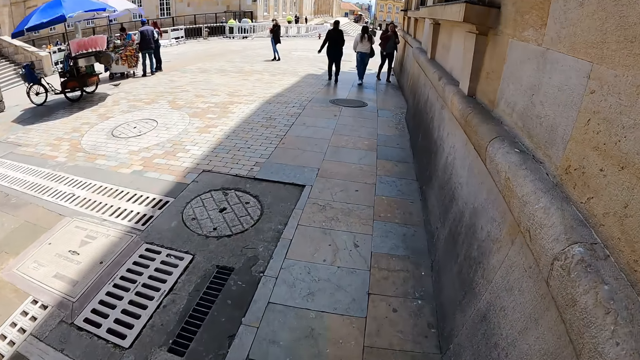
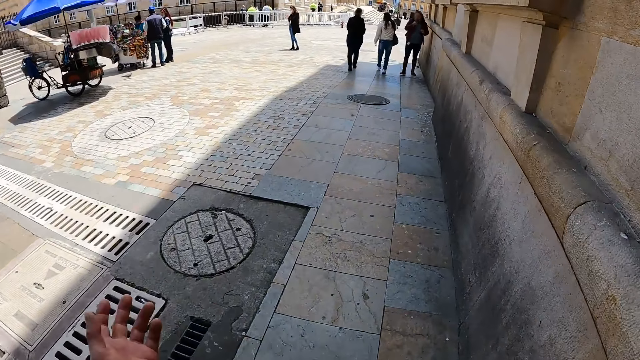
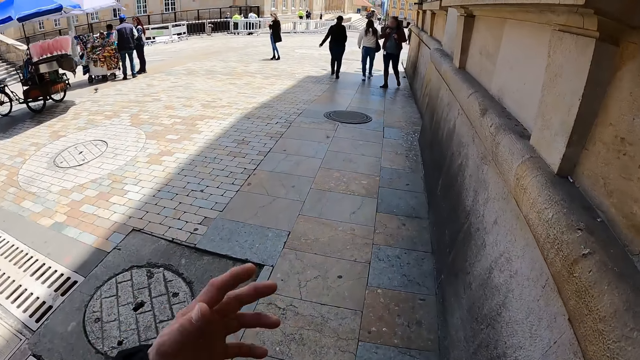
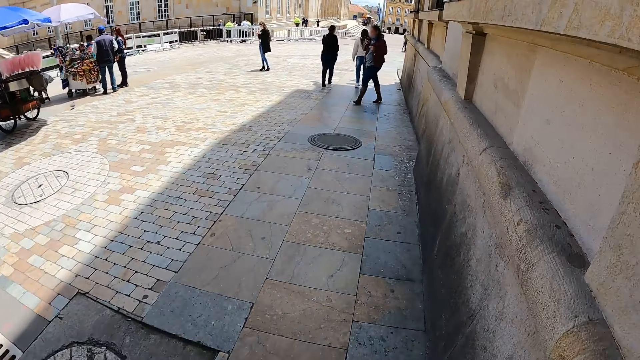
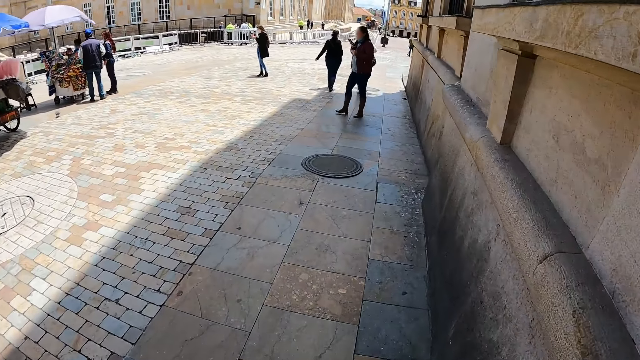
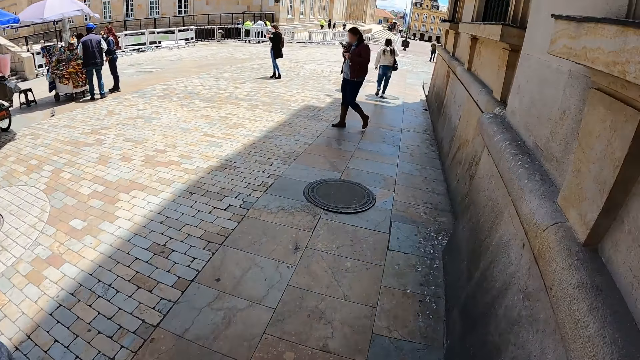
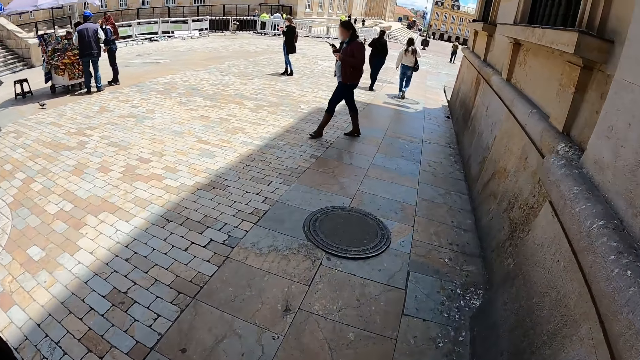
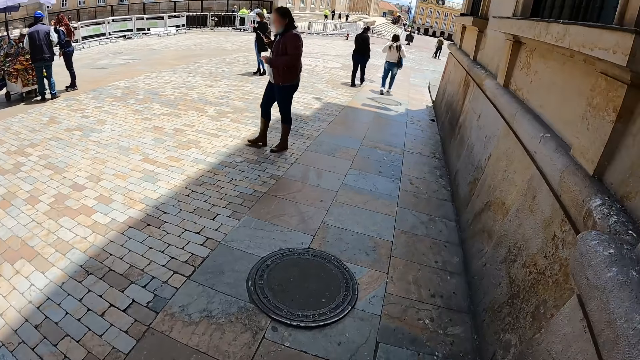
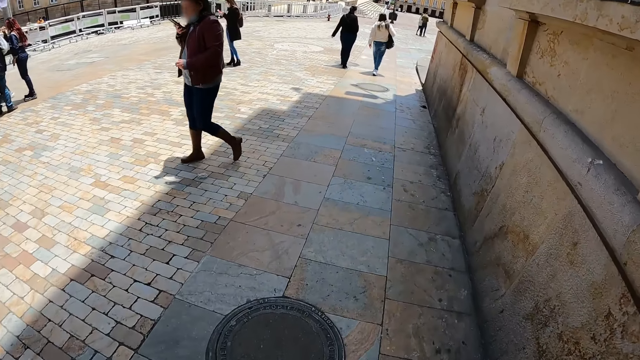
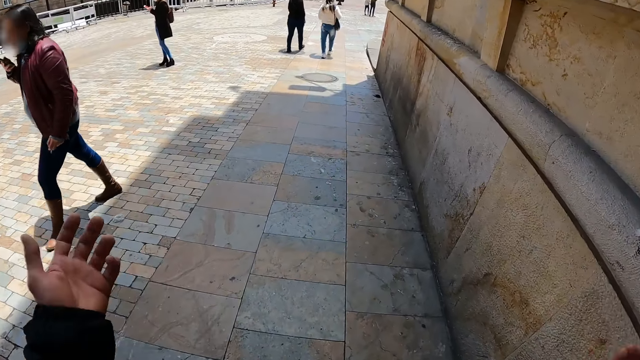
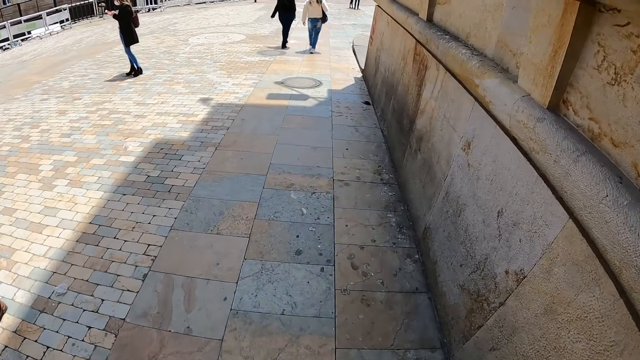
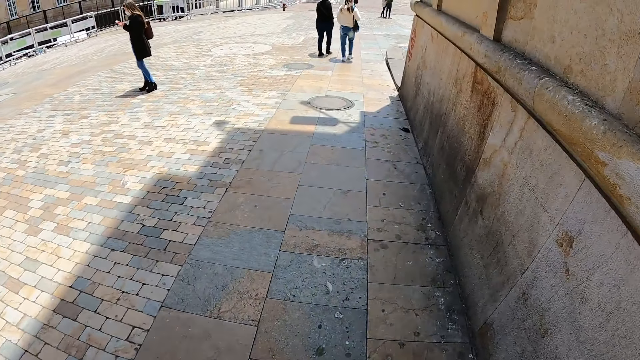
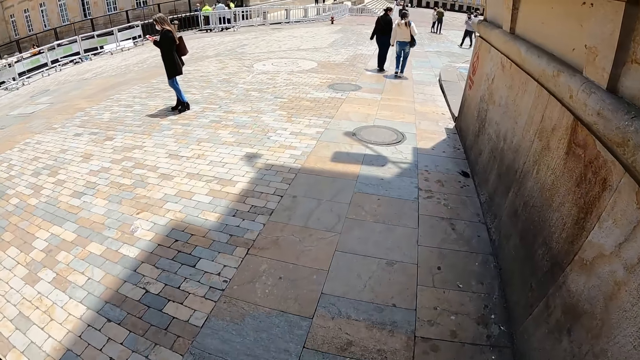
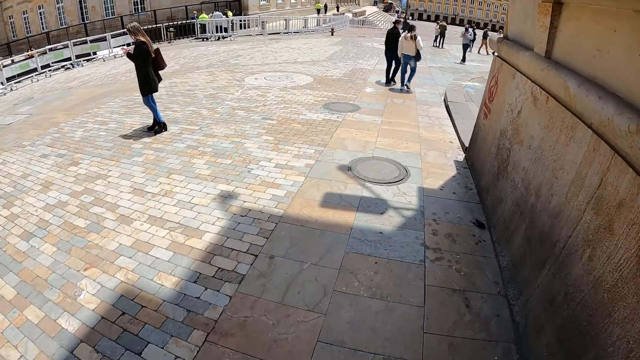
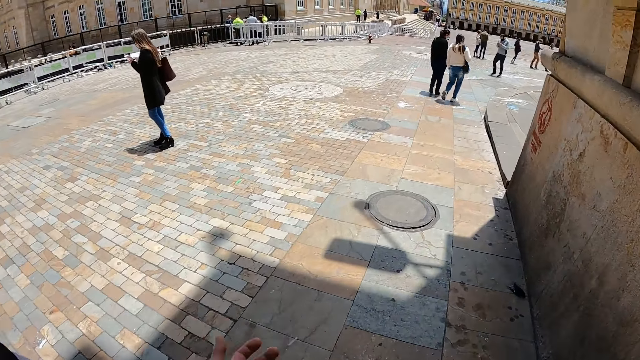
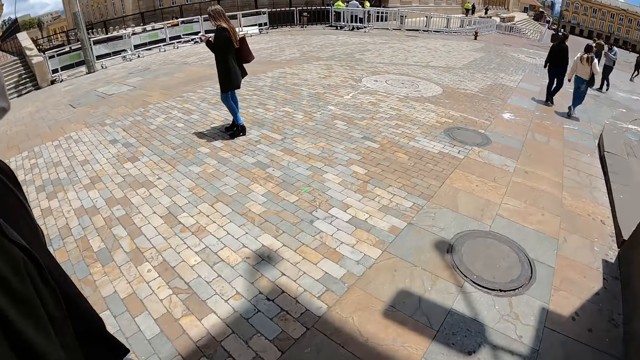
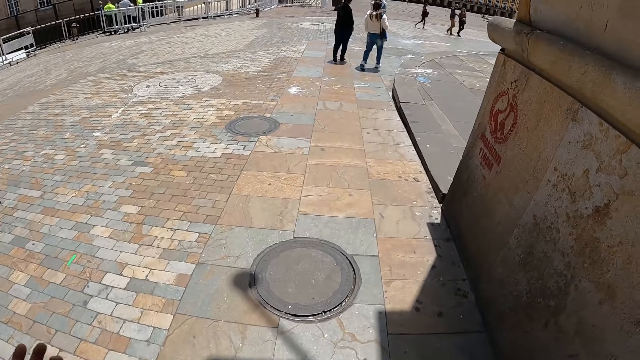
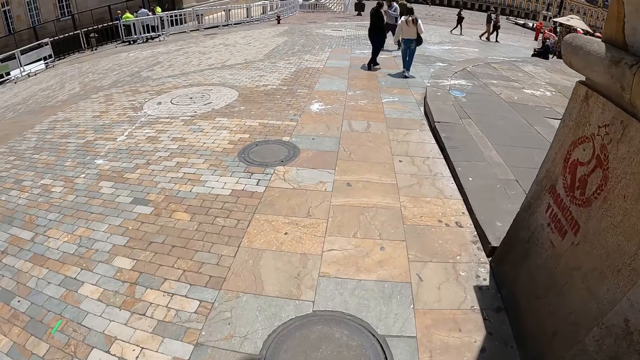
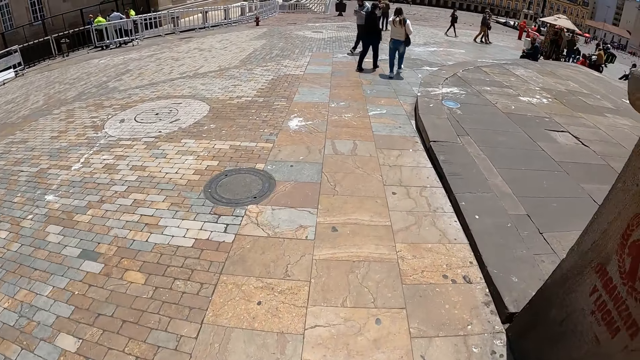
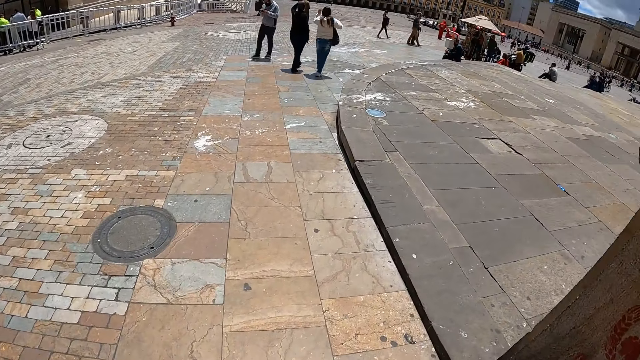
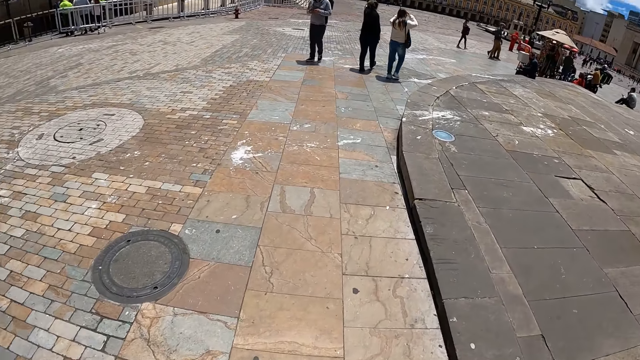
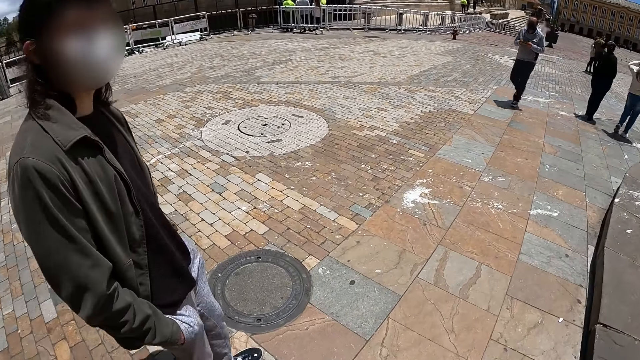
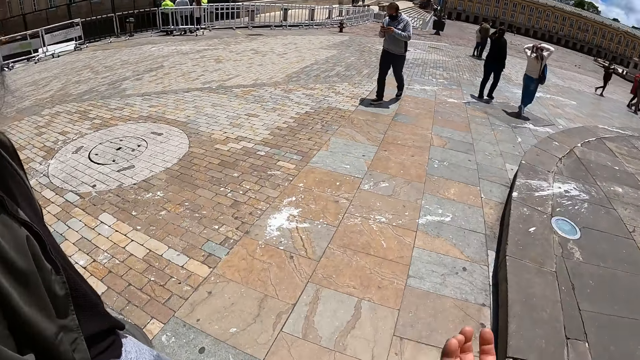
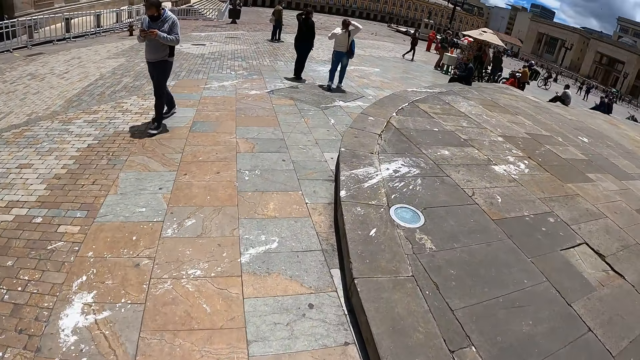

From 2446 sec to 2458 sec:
A lady scrolls the phone and walks on a pavement. Another lady and the camera wearer walk on the pavement. The other lady dialogues with the camera wearer. The camera wearer looks around. They make gestures.

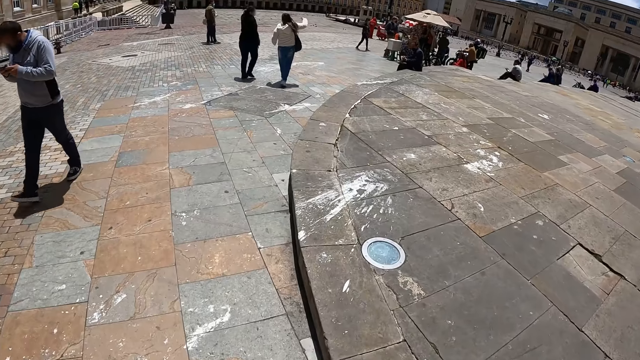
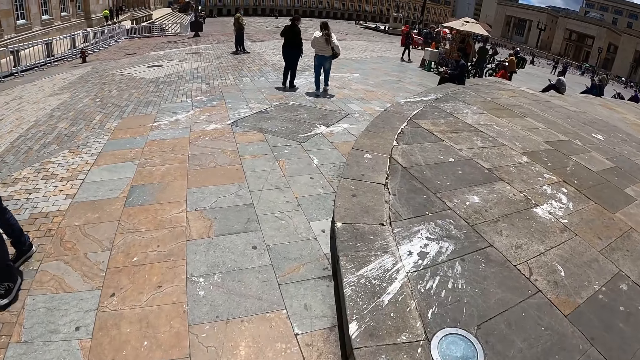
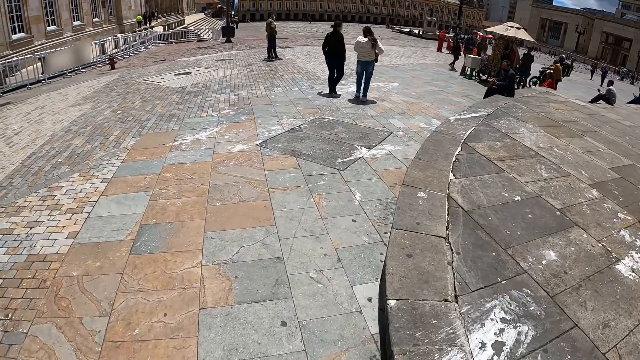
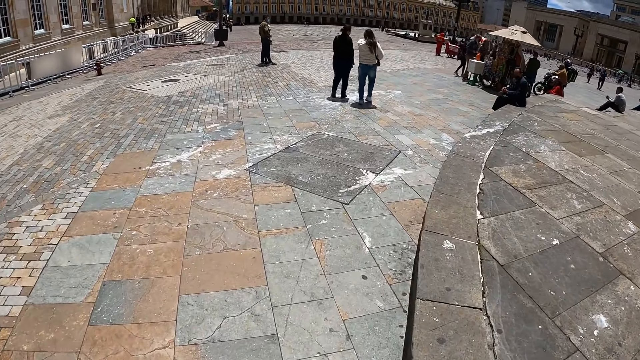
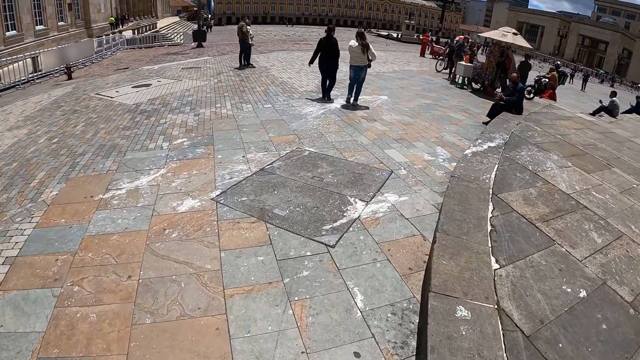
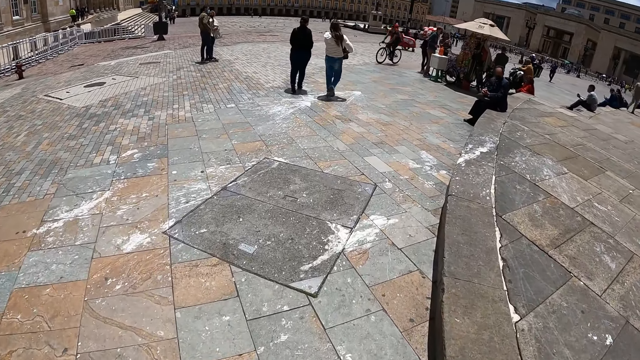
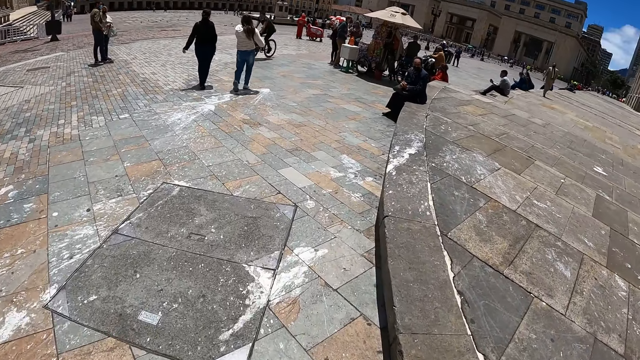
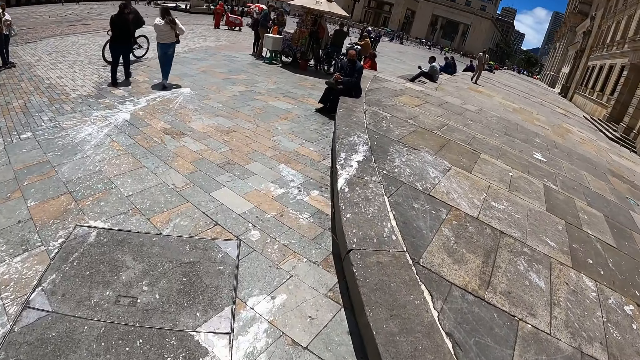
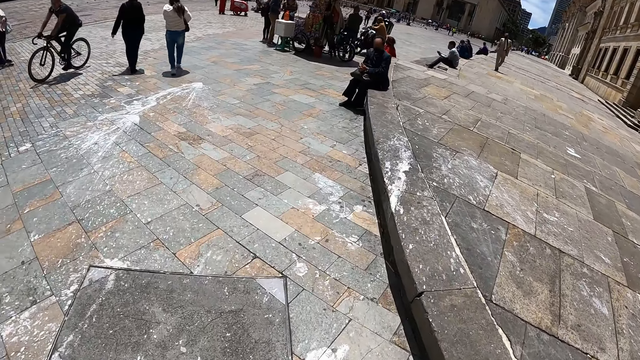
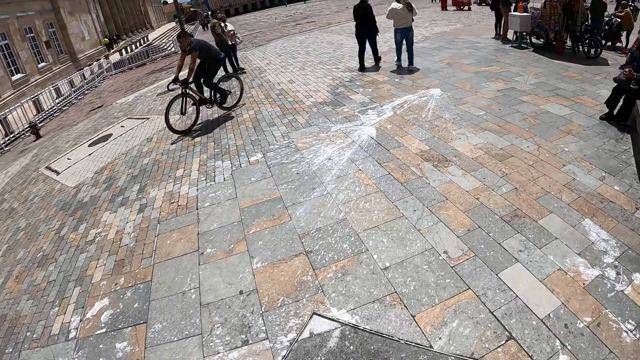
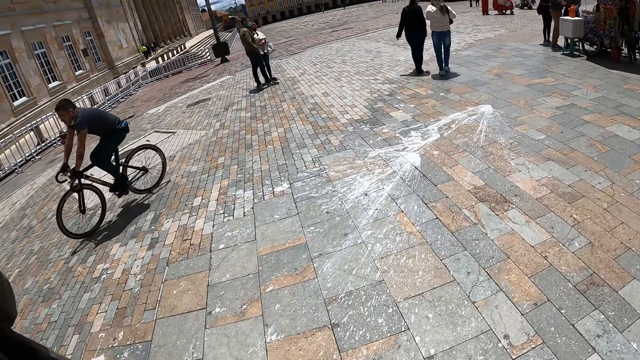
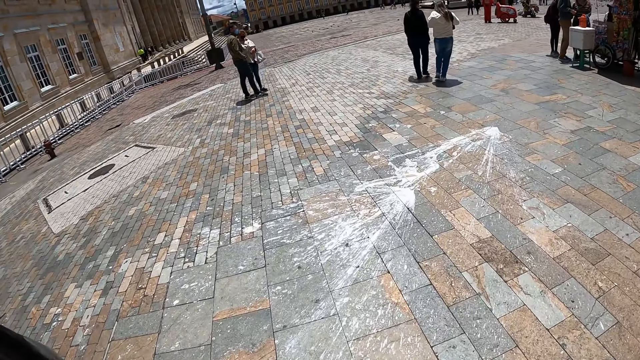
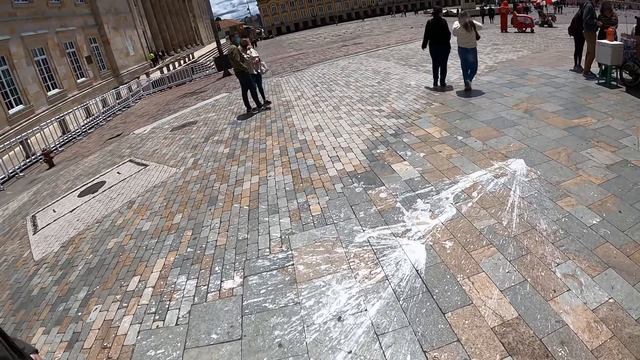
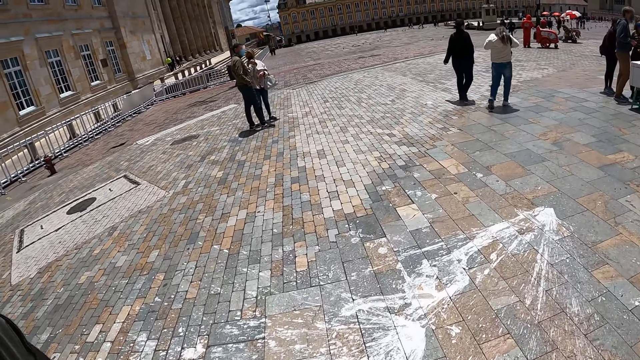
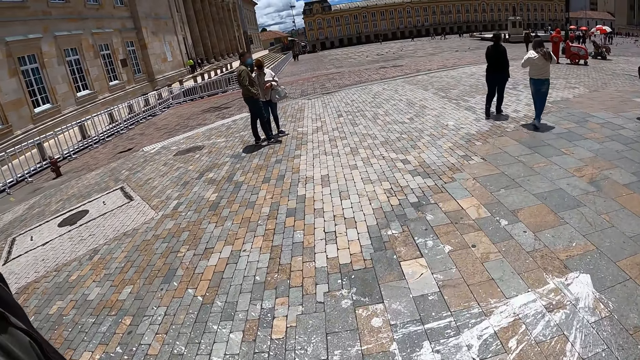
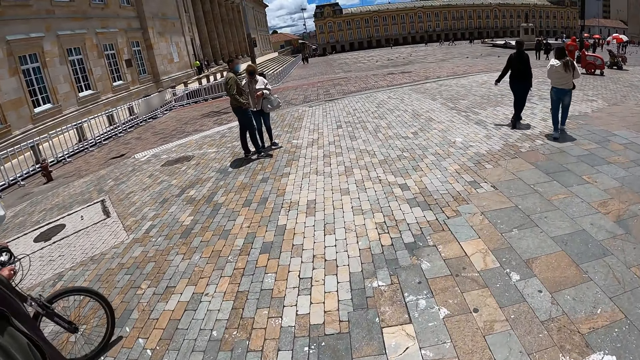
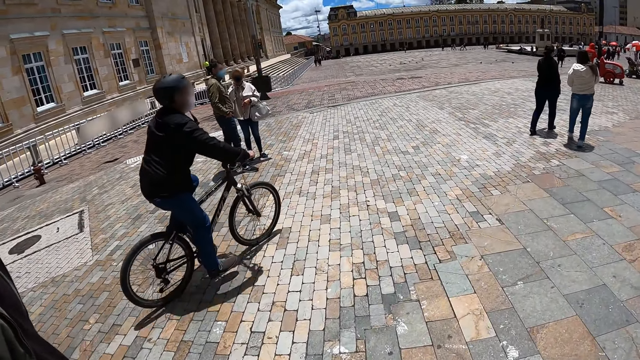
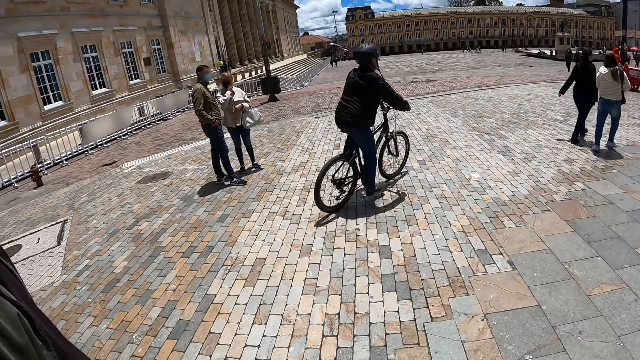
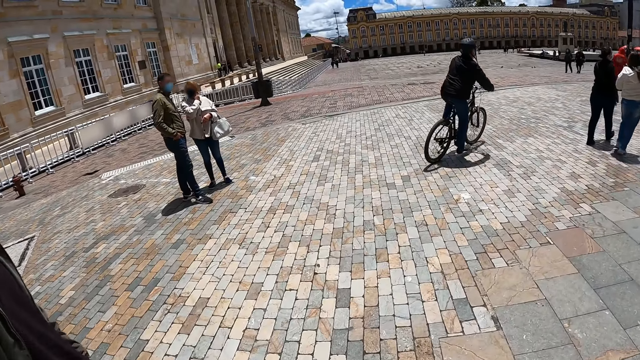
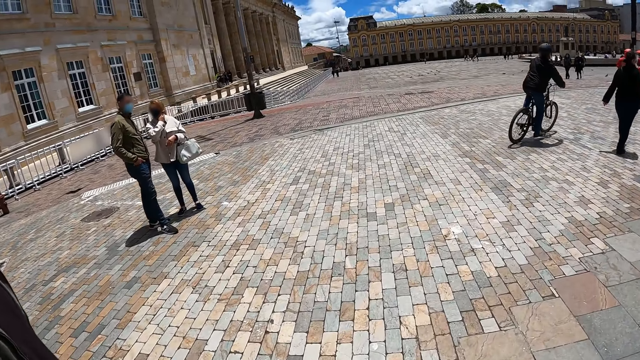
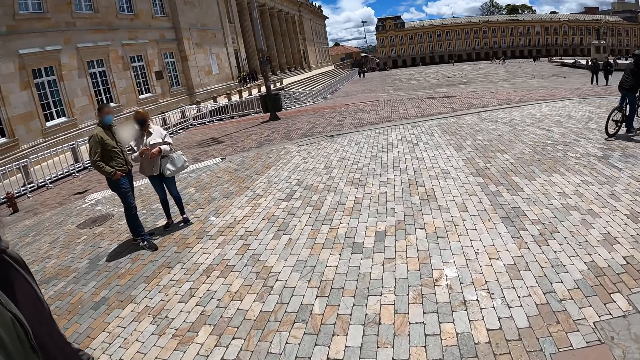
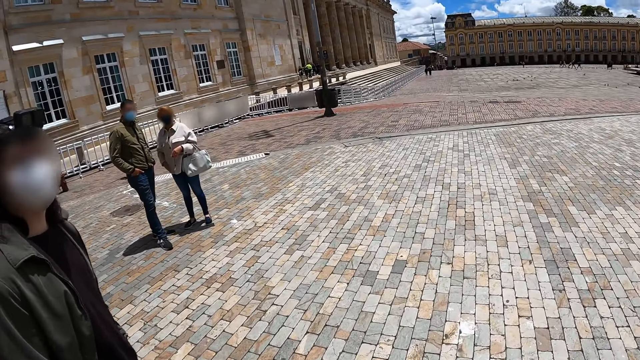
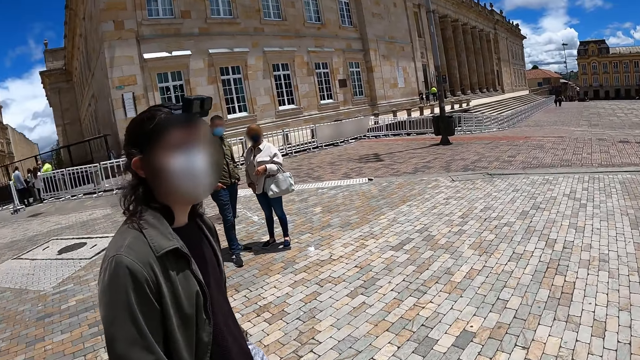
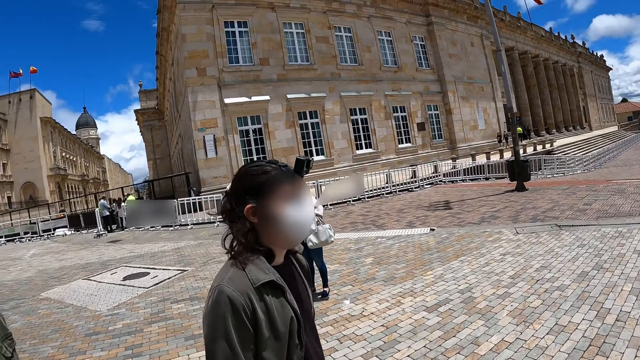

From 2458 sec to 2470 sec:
A man walks on a pavement and scrolls the phone. A lady and the camera wearer walk on the pavement. The camera wearer looks around. Another lady and another man dialogue and stand on the pavement. The first lady and the camera wearer walk on the pavement.
